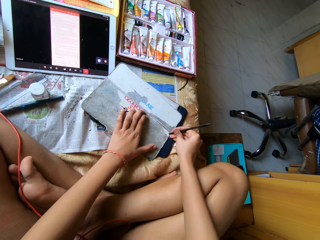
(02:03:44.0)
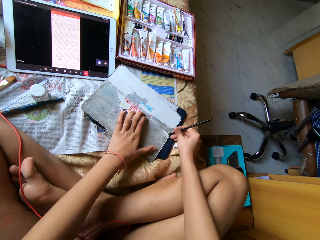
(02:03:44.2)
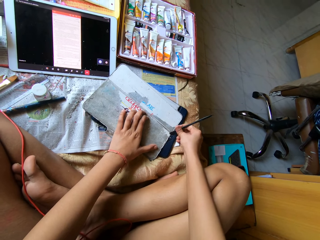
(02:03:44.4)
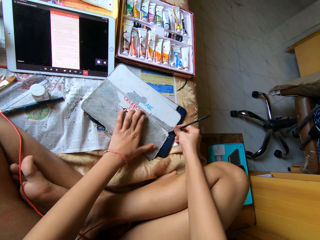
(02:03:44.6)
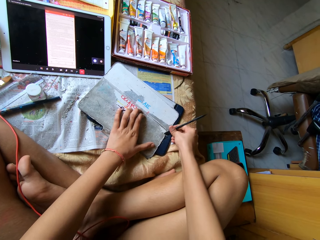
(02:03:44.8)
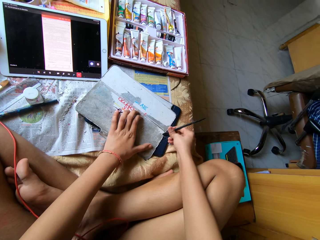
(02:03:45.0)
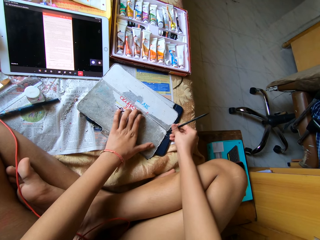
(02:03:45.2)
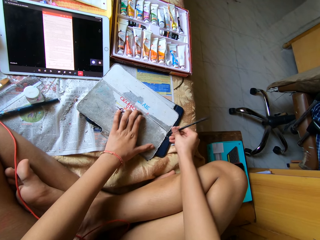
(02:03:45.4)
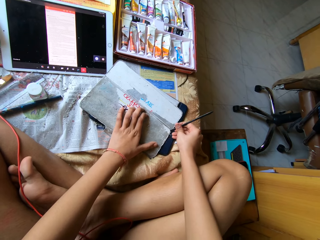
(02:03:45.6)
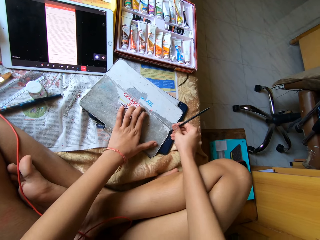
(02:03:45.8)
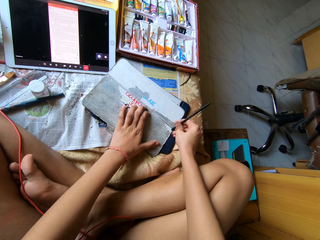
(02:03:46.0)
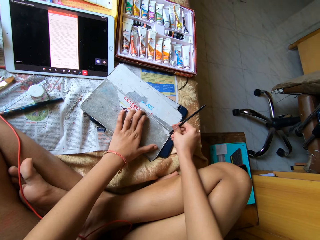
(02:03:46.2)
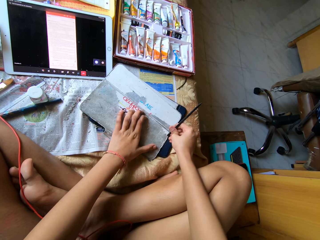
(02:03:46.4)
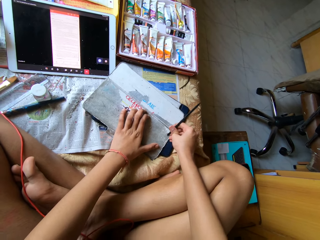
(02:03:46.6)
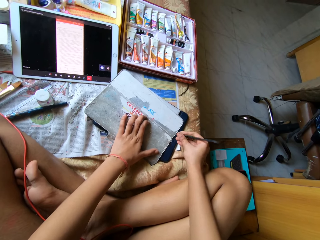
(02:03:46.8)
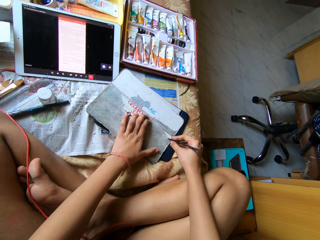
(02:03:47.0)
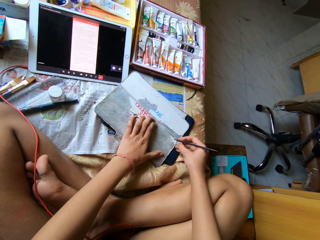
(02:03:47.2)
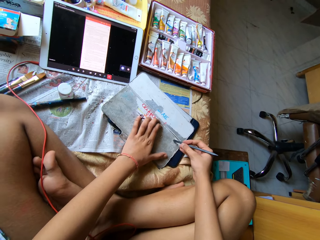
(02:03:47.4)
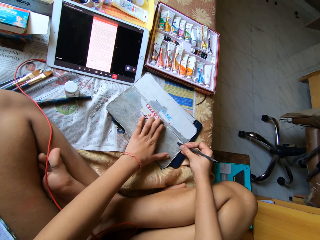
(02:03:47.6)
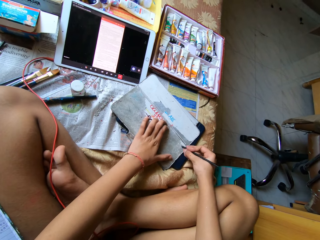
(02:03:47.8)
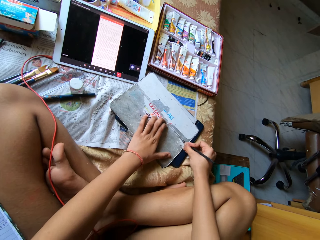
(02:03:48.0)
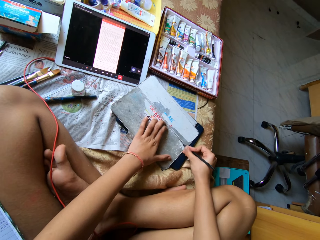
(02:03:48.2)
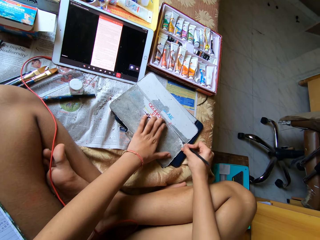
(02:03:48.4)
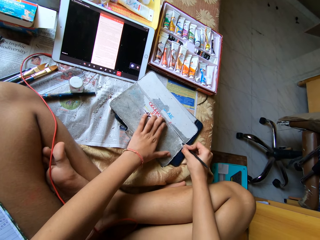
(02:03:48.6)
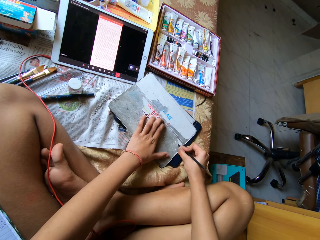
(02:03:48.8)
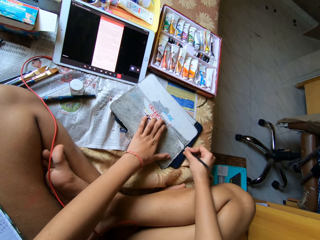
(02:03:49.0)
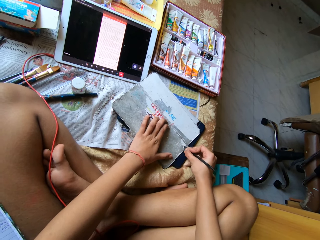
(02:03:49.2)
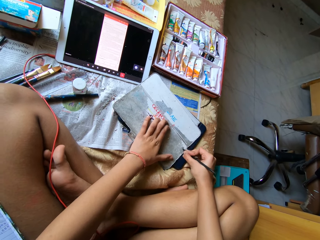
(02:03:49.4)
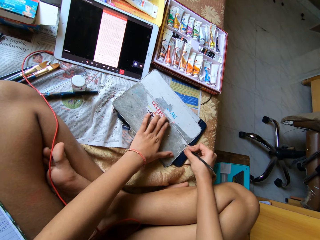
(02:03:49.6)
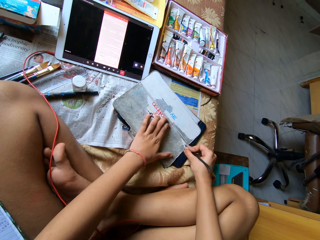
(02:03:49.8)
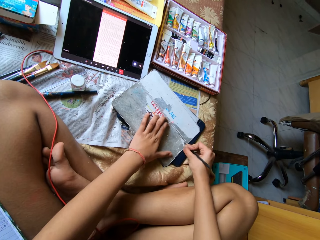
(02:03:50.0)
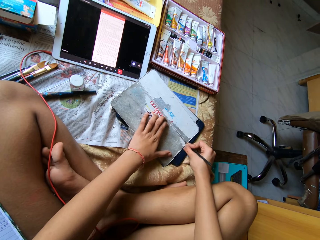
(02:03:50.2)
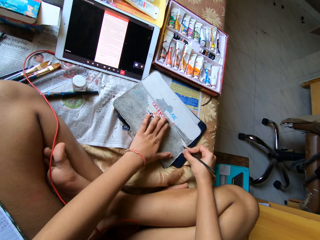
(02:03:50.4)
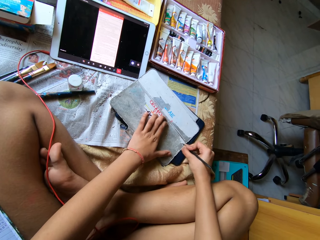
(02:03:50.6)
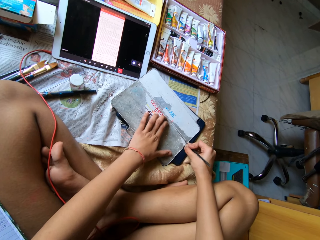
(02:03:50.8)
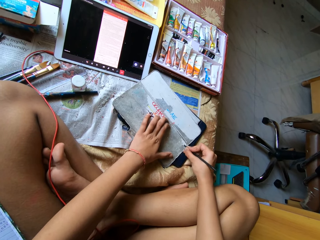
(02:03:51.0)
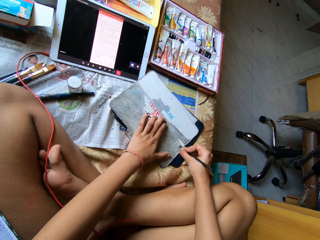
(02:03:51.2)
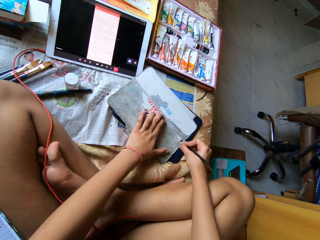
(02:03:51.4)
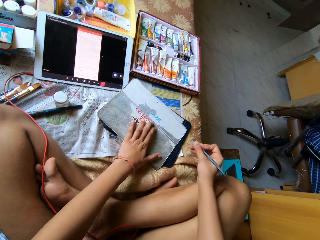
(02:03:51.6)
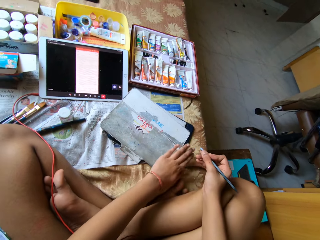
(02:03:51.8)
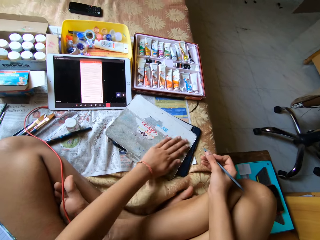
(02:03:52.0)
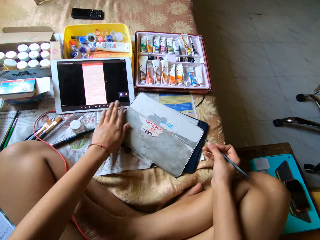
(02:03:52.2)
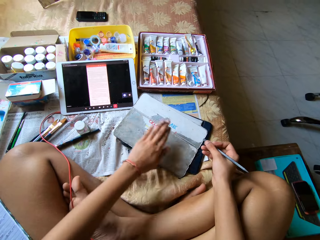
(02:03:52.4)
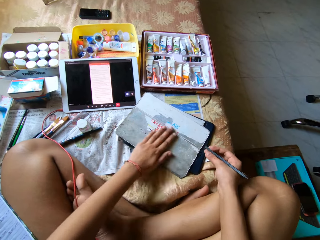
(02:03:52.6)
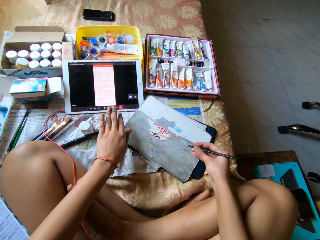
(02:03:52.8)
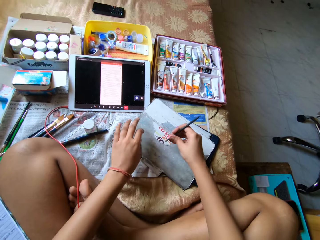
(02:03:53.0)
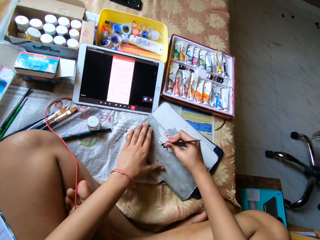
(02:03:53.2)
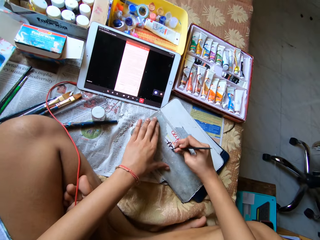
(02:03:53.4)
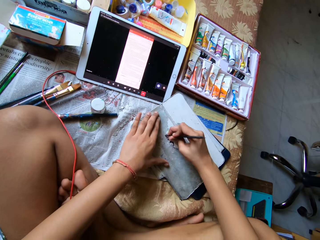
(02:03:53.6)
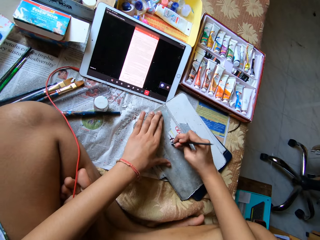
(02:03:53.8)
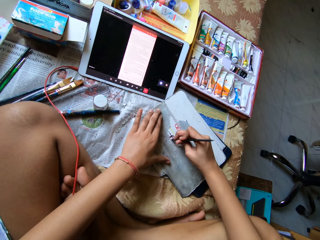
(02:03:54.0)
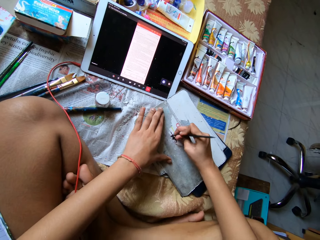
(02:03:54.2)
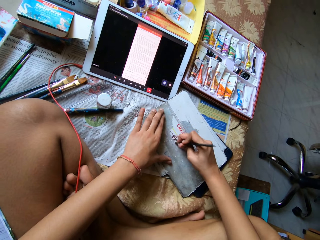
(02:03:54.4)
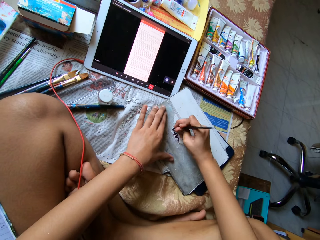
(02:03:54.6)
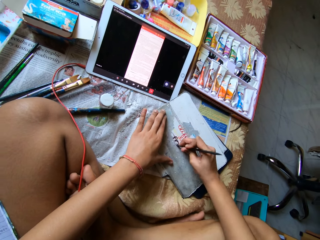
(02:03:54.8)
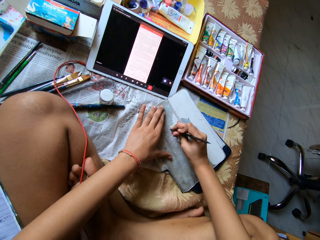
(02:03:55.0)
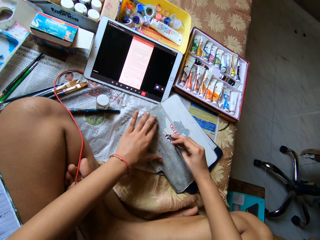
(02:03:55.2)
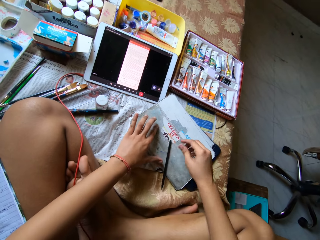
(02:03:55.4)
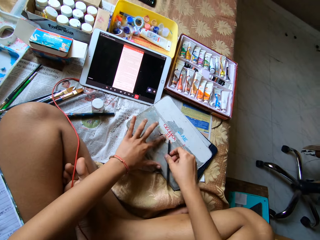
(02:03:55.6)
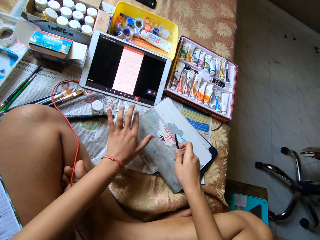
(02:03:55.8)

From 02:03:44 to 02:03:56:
The camera wearer scratches the paper. She scratches the paper repeatedly. She wipes the tablet case with her left hand. She scrapes the paper off the tablet case with the scraper pen in her right hand.

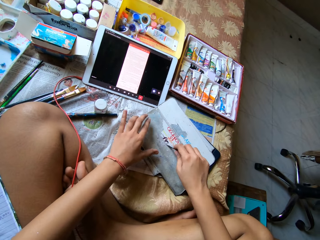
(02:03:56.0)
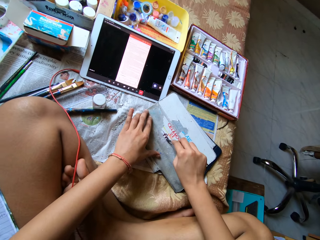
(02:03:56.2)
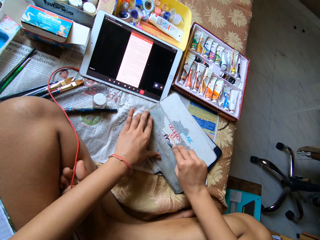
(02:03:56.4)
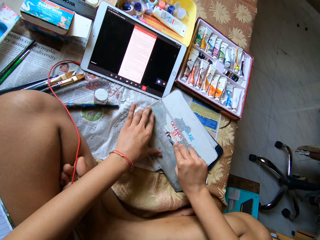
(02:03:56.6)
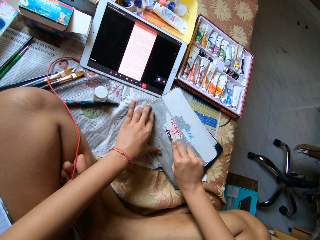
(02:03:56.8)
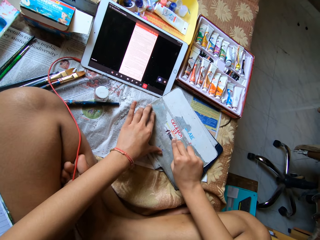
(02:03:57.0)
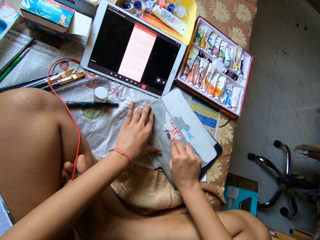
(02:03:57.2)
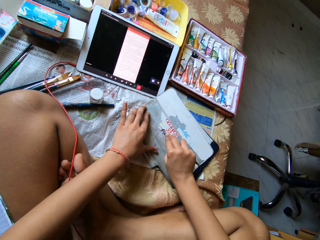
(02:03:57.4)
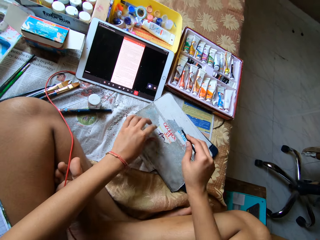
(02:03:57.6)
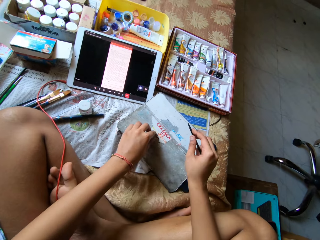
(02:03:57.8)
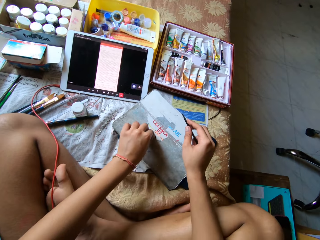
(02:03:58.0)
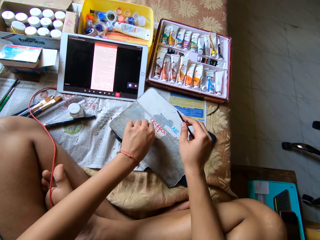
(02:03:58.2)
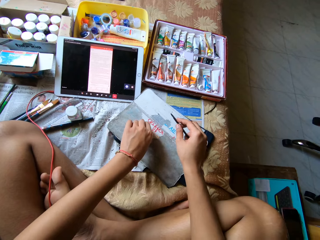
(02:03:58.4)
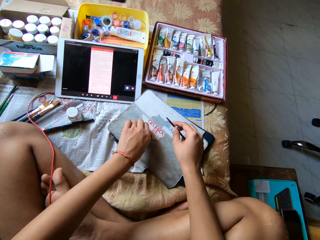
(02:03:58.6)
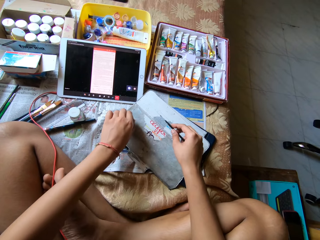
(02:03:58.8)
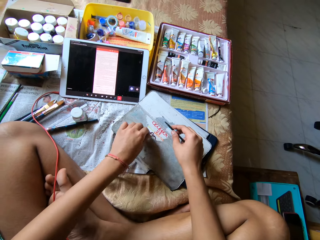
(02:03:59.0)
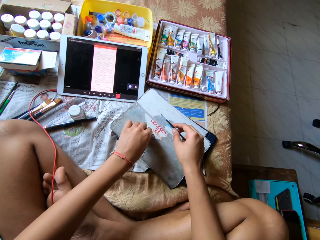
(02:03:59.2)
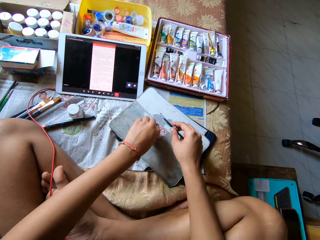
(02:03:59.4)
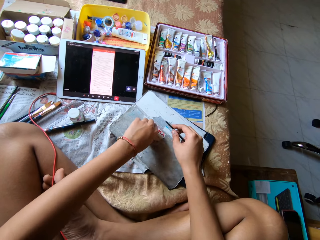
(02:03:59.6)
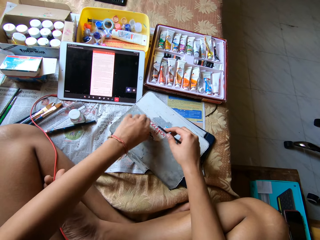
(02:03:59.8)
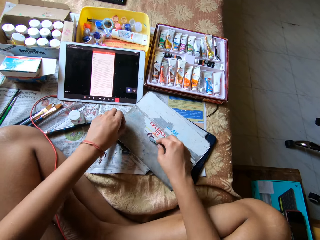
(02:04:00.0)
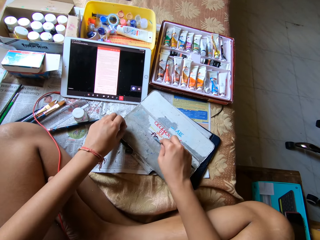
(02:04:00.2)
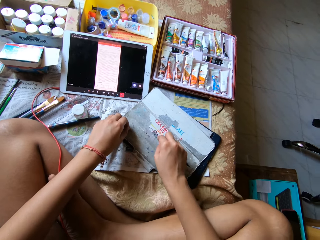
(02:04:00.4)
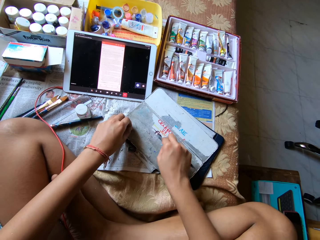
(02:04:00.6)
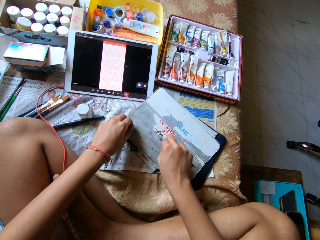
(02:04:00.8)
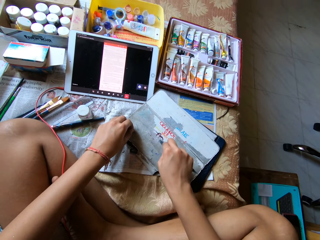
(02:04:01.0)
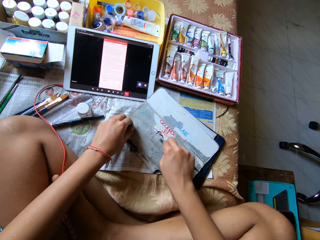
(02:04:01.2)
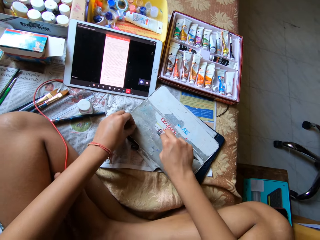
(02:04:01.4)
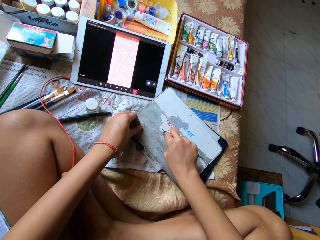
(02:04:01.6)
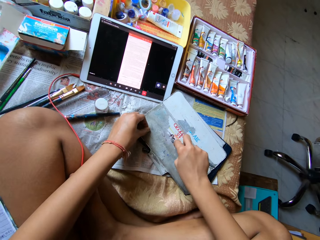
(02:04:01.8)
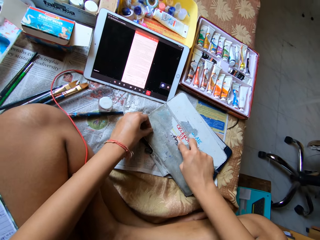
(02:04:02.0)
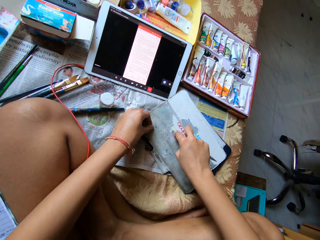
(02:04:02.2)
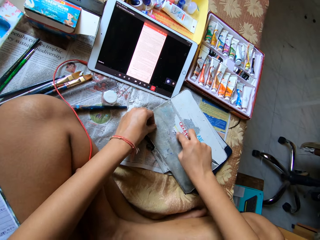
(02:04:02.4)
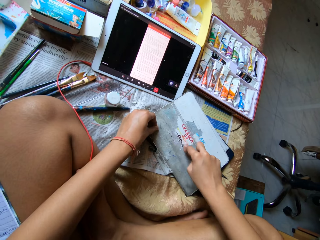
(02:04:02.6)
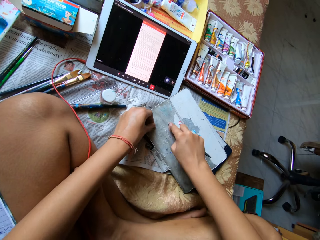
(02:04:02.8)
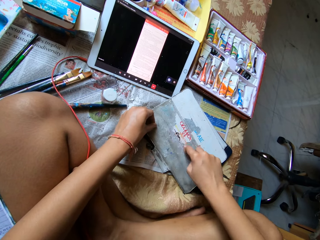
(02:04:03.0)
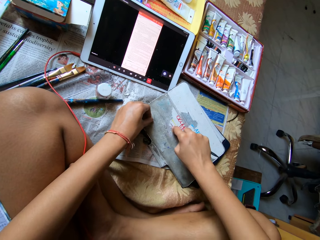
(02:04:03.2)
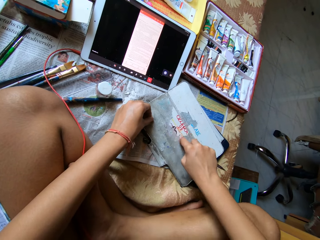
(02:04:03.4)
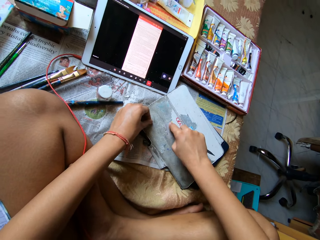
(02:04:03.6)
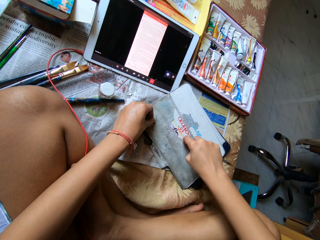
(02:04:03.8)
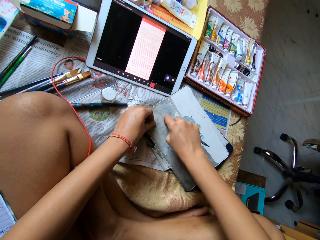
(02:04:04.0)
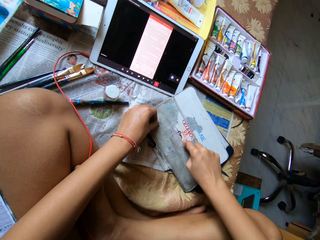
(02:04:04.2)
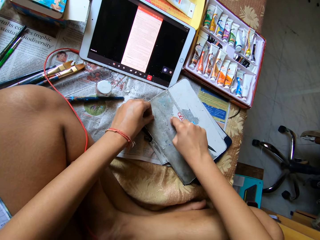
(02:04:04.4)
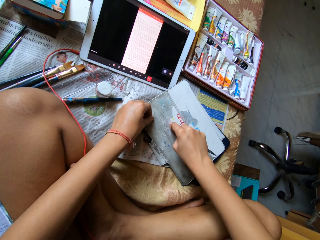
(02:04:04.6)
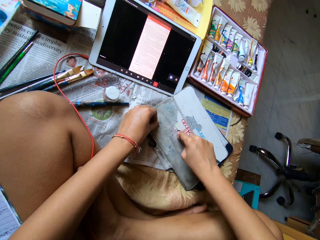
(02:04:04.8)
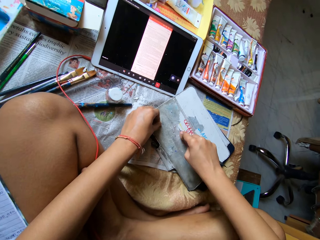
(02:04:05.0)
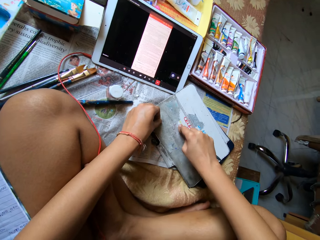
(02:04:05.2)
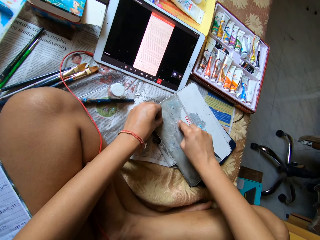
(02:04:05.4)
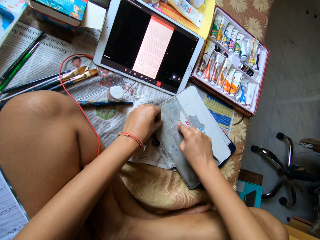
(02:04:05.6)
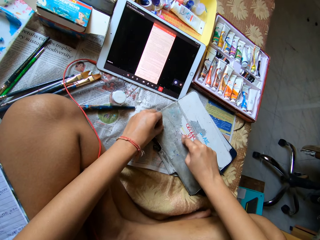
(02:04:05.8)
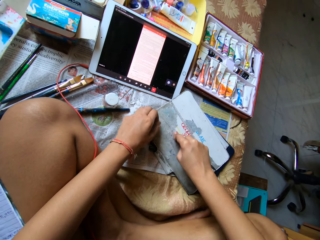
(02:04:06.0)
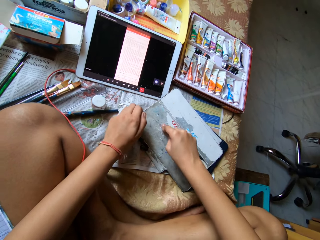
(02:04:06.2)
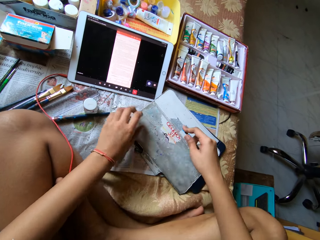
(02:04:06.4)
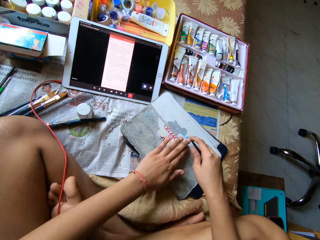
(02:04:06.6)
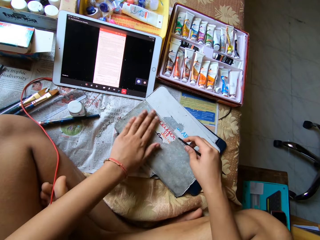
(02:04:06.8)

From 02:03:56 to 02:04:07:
The camera wearer picks up the scraper pen with her right hand. She scrapes the paper off the tablet case with the scraper pen in her right hand. She pulls the paper off the tablet case with her left hand. She scrapes the paper off the tablet case with the scraper pen in her right hand. She scratches the paper. She scratches the paper again. She wipes the tablet case with her left hand.
